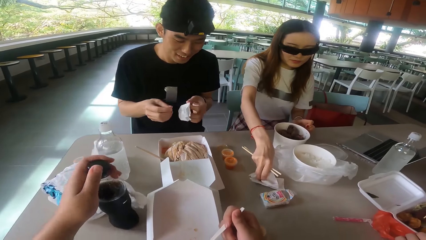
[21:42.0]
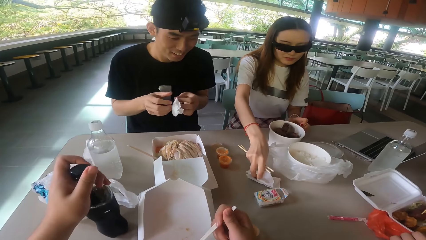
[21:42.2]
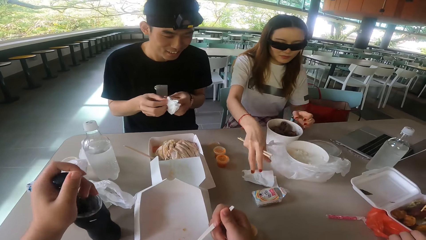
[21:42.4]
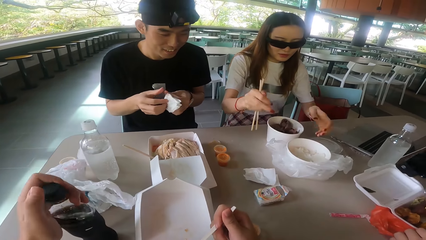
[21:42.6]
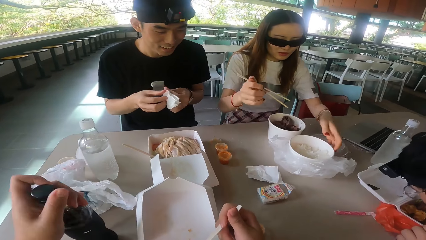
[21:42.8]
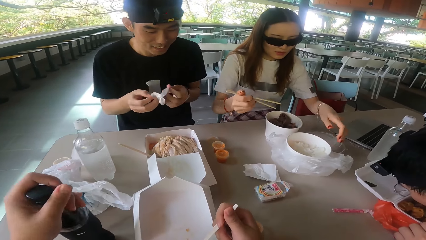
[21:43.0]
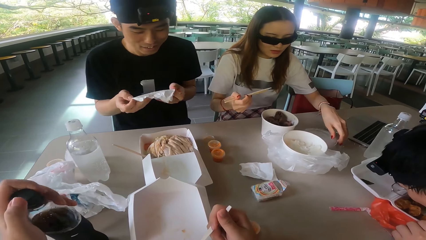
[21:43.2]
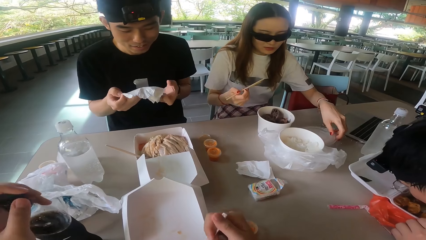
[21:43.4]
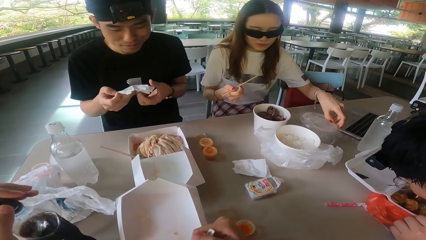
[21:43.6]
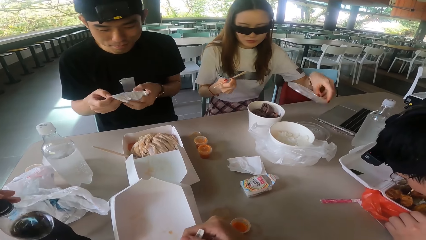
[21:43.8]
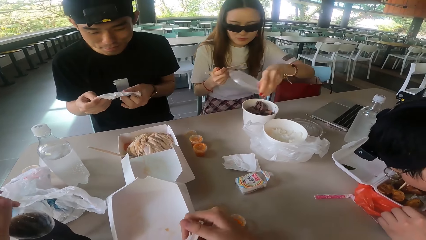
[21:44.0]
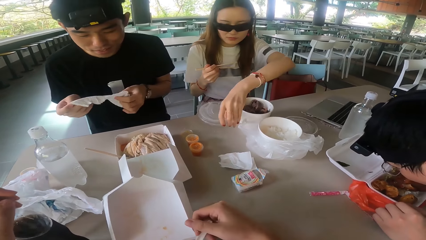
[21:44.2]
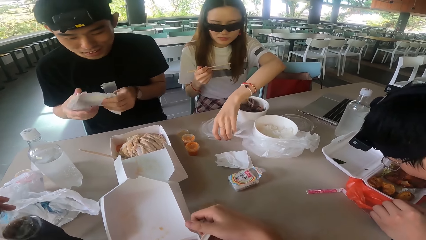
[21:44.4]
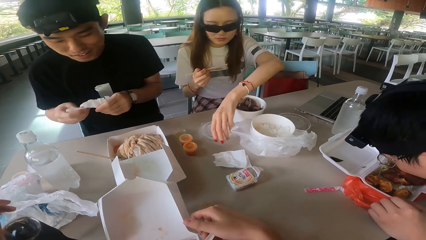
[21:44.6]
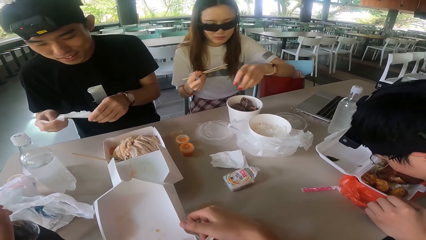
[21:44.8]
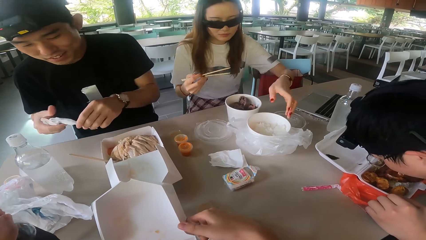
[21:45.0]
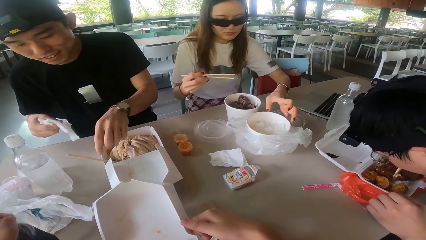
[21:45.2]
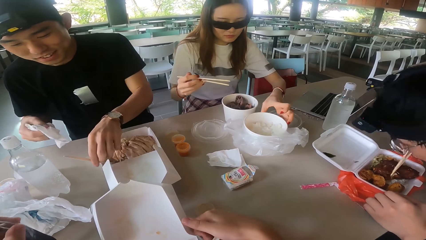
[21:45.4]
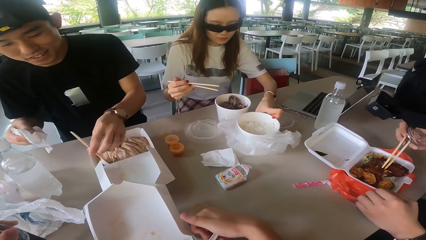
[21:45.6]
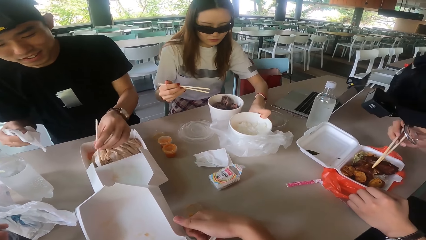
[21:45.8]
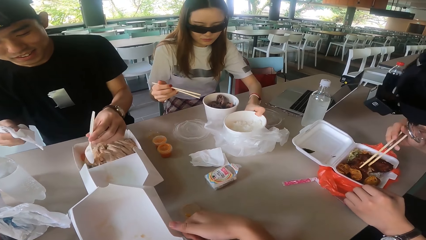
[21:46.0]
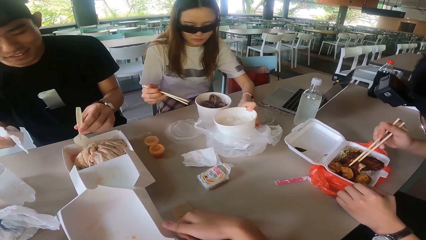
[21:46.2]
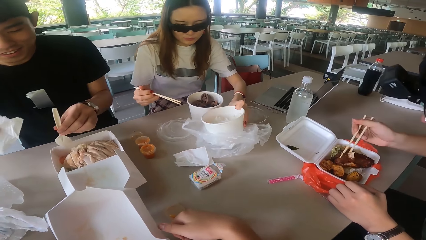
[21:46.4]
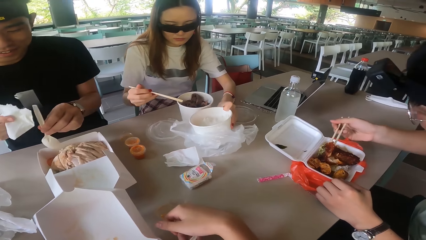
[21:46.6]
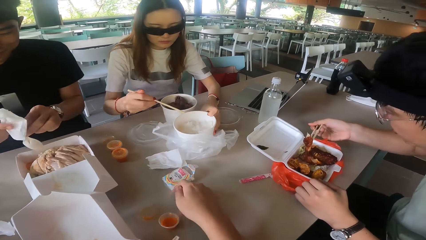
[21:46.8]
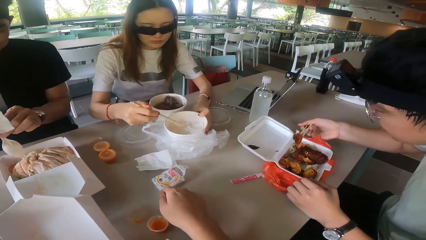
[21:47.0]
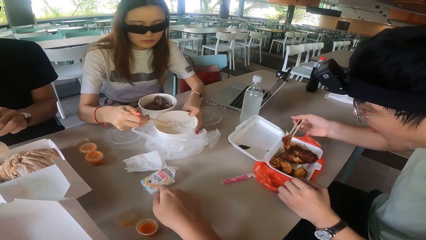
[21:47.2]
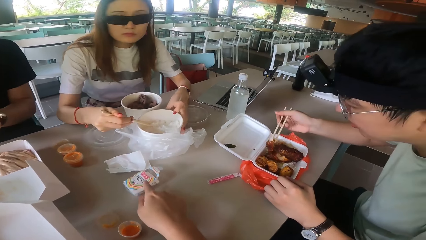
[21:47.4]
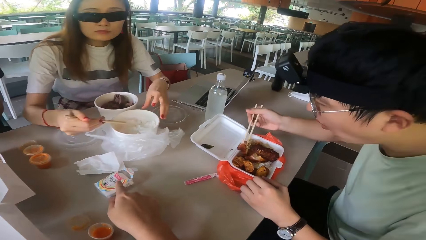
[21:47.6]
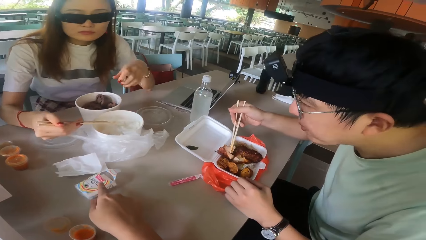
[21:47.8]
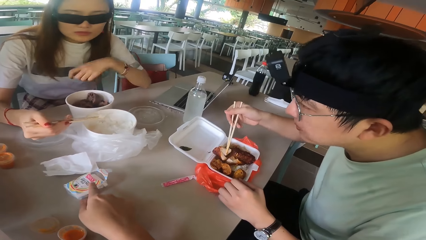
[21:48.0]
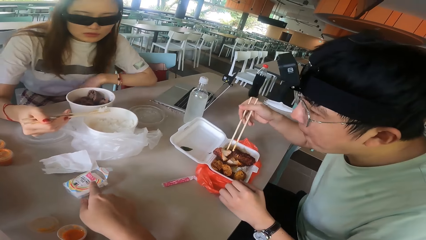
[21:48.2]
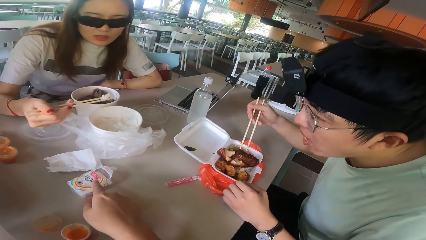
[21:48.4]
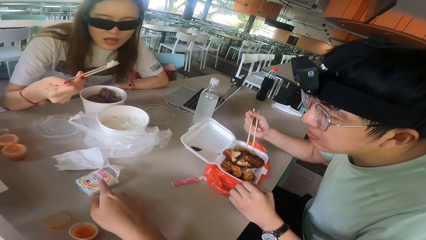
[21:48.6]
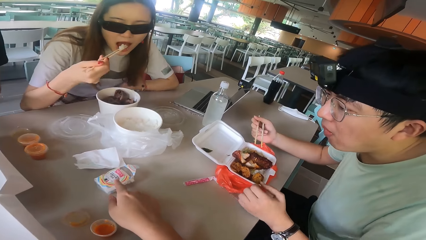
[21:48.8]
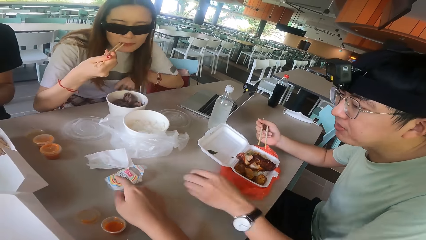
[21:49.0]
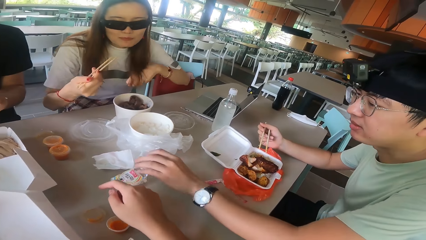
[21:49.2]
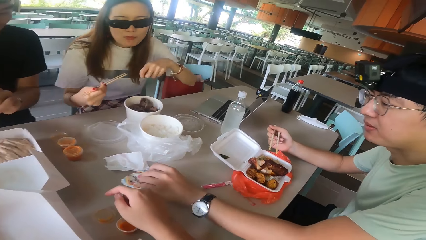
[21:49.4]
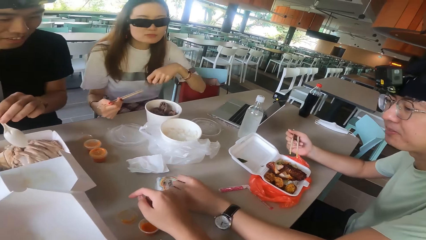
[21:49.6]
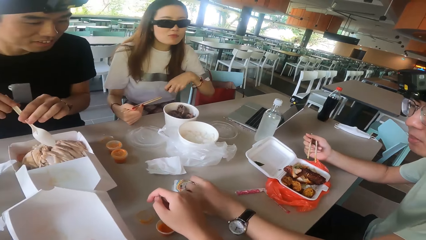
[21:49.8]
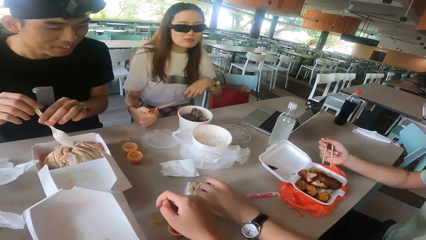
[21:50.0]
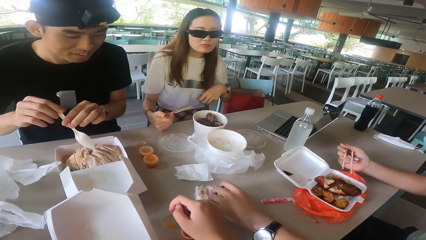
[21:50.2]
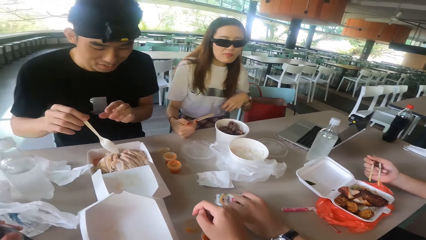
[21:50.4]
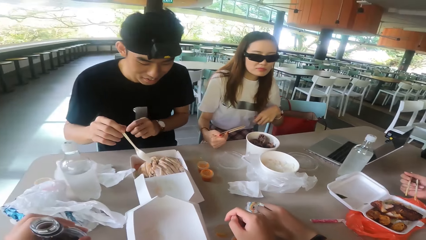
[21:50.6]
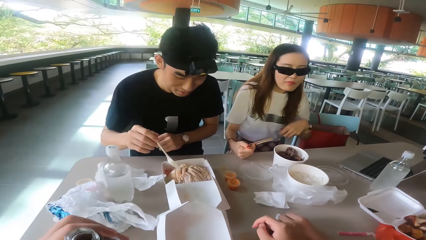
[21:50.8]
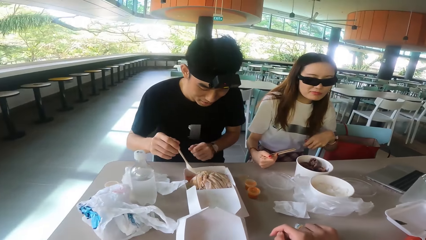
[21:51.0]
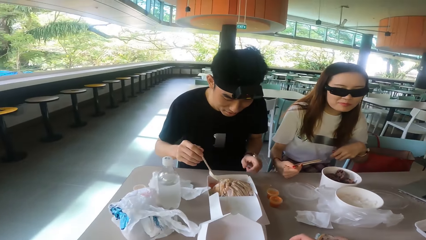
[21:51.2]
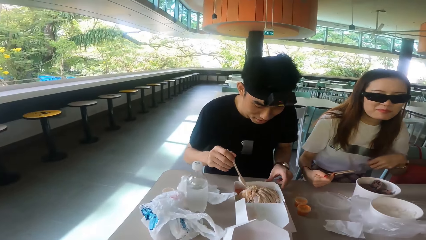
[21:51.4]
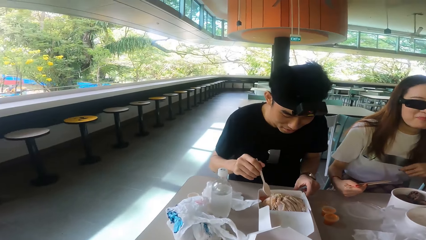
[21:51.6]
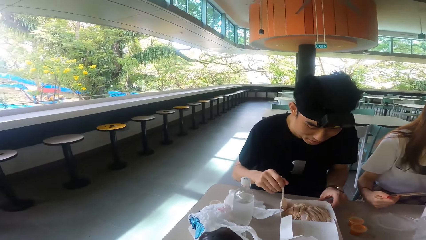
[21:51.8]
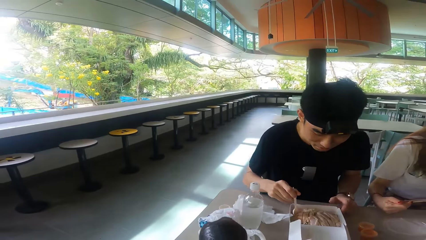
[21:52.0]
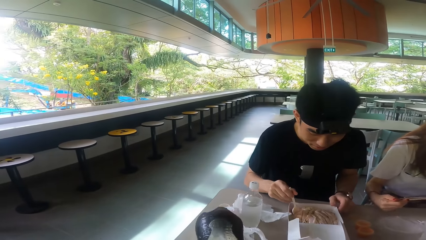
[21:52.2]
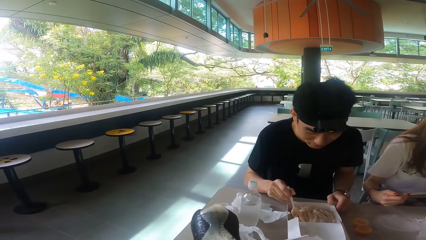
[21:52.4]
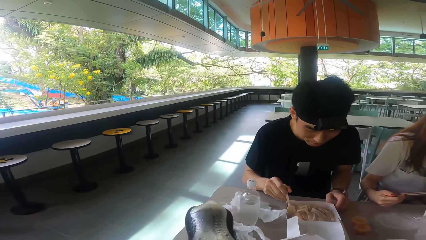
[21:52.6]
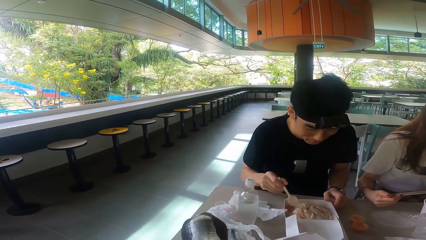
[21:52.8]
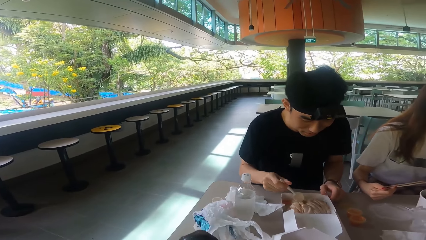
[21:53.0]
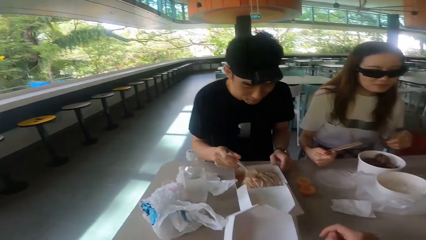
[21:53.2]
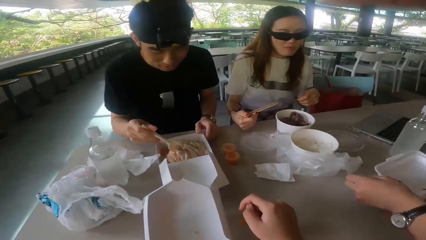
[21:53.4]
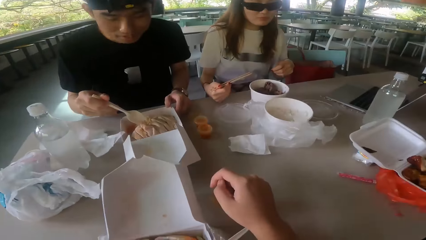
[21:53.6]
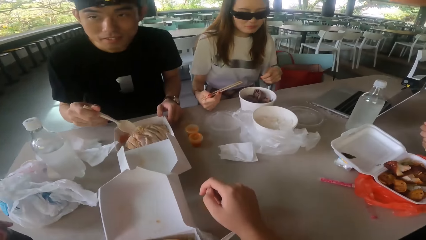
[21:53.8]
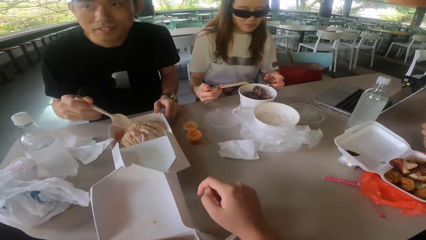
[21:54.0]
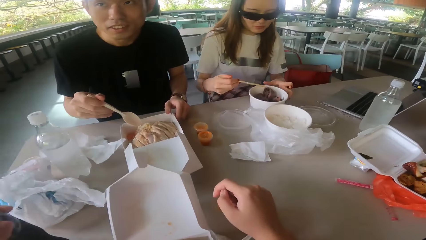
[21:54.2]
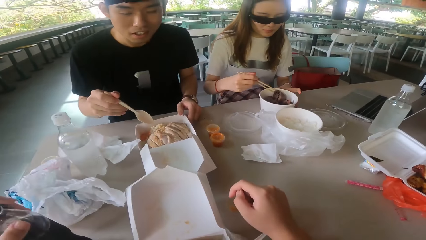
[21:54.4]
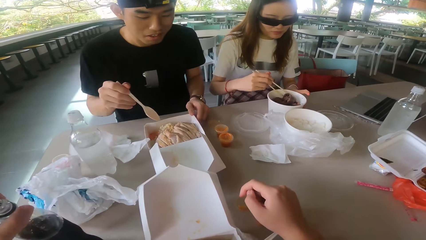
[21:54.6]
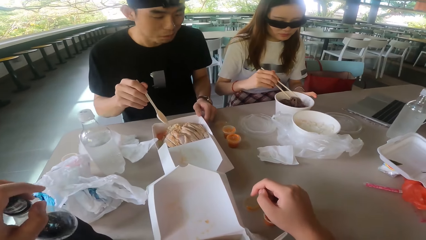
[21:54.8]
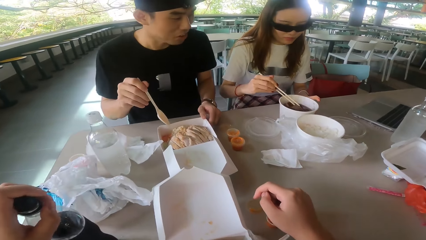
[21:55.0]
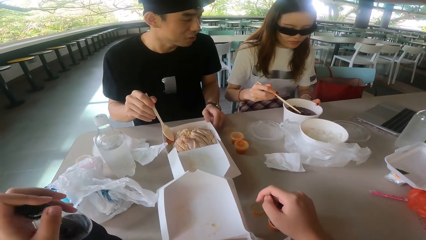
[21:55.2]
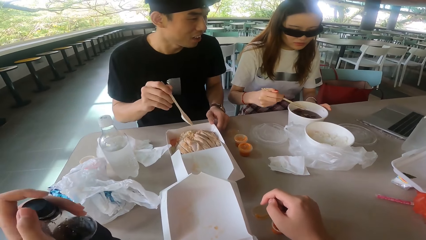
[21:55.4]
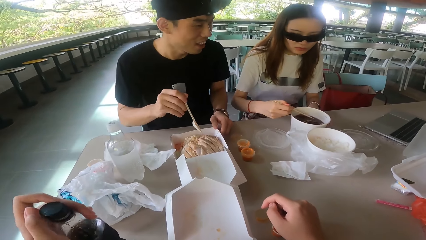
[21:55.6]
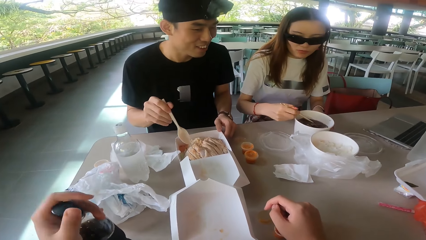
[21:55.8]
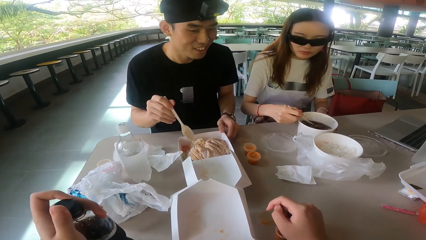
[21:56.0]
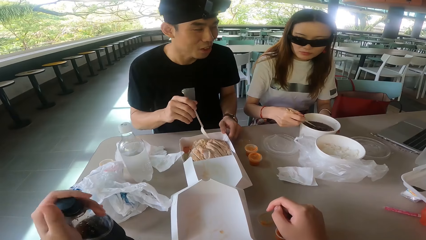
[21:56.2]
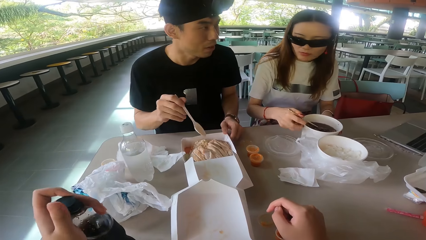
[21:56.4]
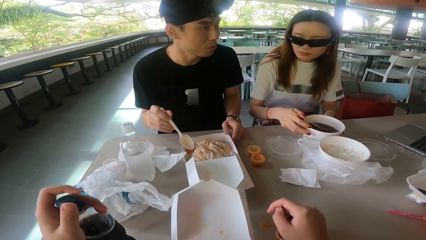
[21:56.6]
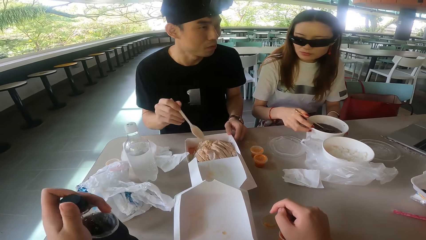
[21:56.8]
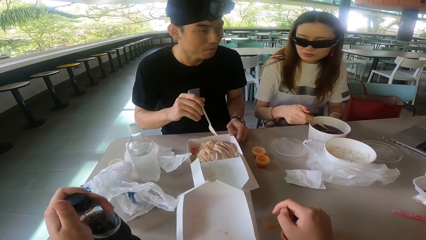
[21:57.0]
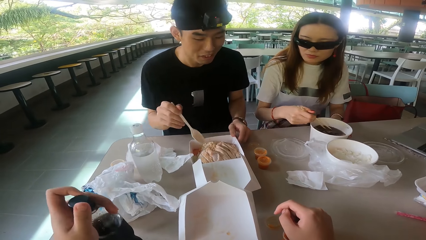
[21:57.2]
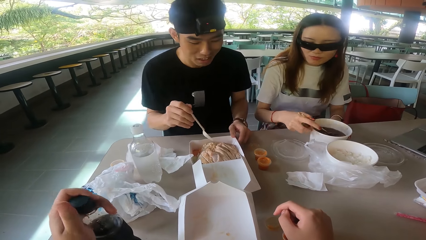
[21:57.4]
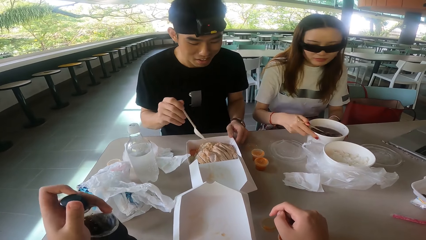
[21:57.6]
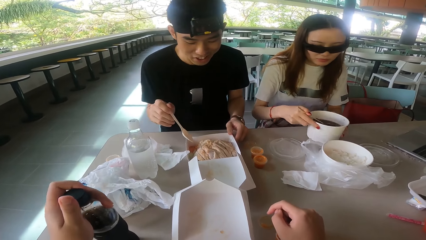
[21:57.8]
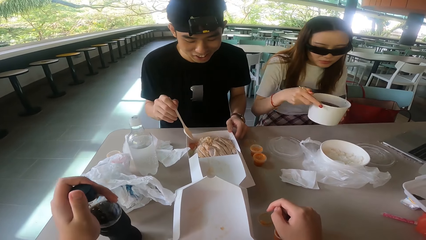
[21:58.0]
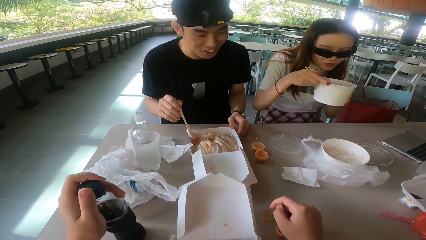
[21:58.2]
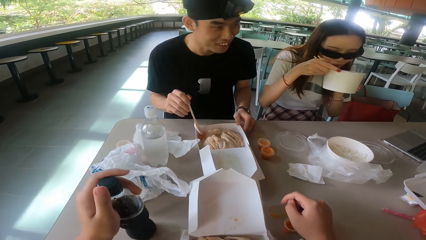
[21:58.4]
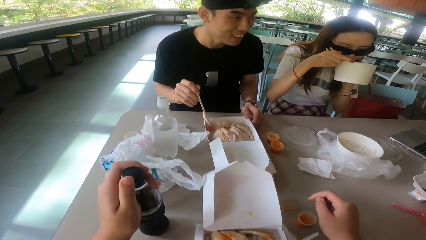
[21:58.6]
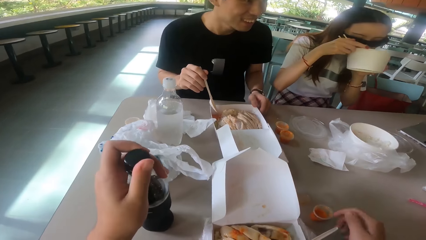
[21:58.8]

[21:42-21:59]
A woman picks the serviette and picks the lid cover. A man unfolds the serviette. Another man scoops the food. The woman scoops the food. The other man picks the serviette. The first man scoops the food. The woman eats the food. The camera wearer opens the soda.
